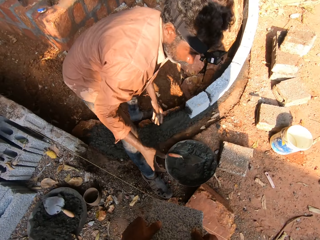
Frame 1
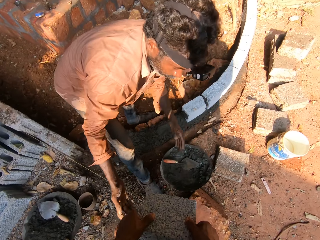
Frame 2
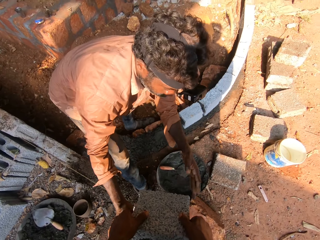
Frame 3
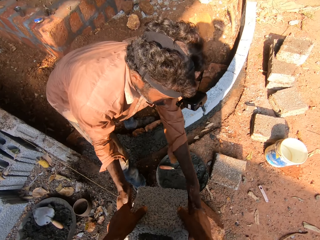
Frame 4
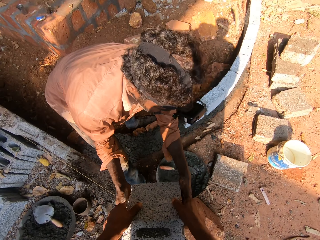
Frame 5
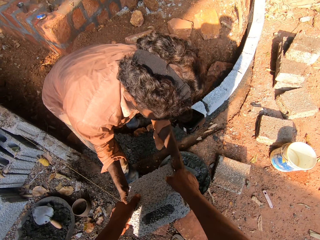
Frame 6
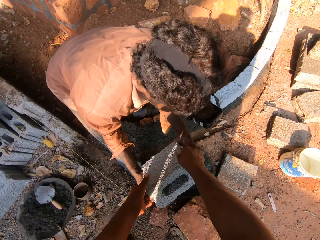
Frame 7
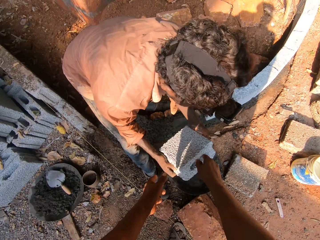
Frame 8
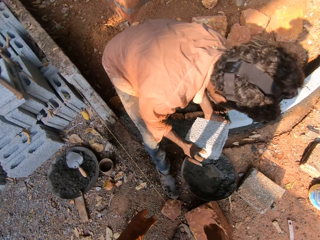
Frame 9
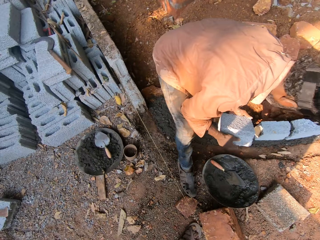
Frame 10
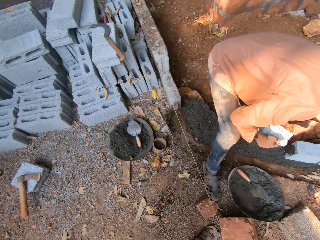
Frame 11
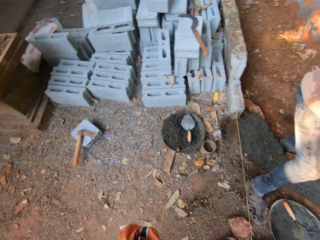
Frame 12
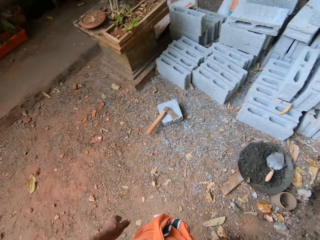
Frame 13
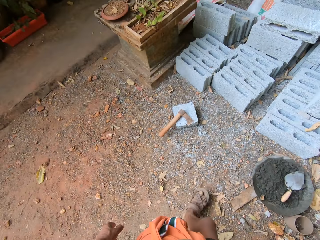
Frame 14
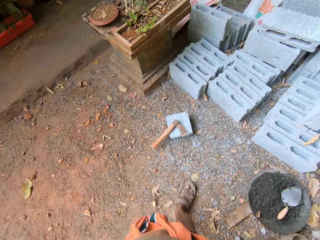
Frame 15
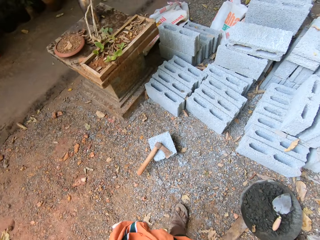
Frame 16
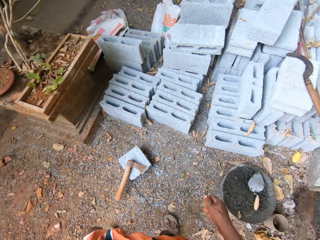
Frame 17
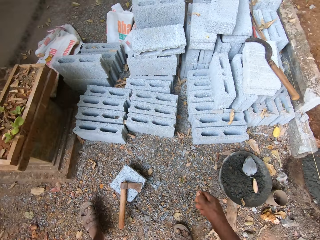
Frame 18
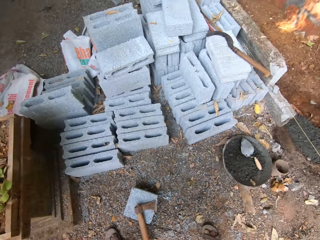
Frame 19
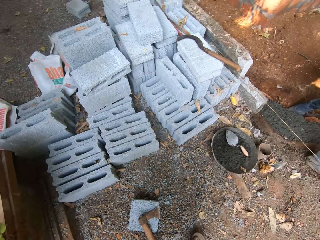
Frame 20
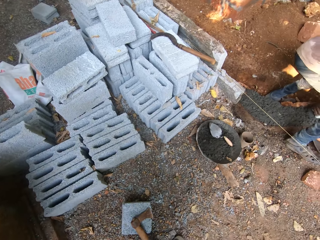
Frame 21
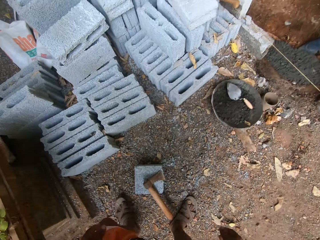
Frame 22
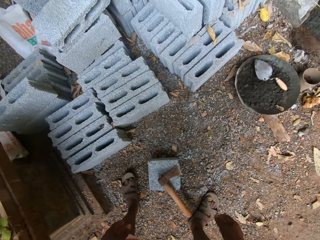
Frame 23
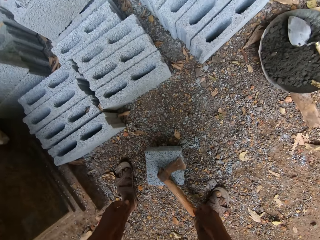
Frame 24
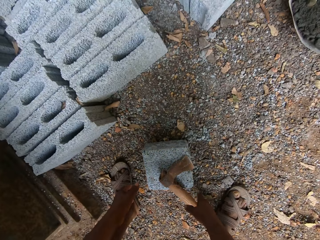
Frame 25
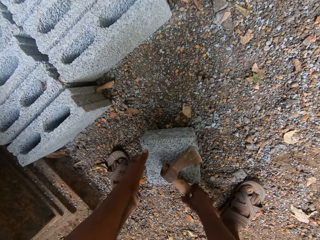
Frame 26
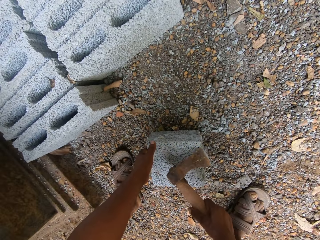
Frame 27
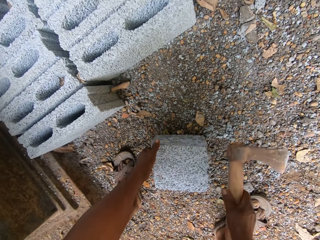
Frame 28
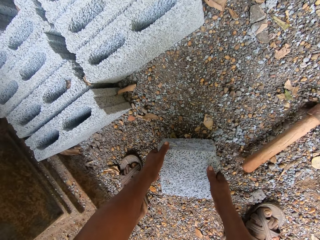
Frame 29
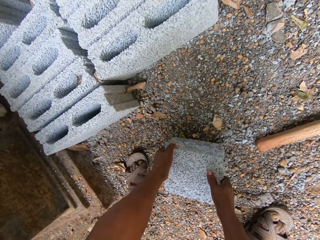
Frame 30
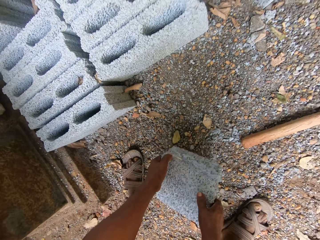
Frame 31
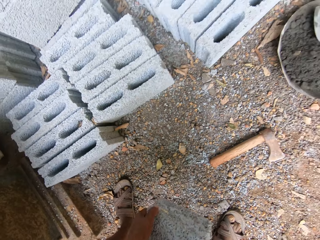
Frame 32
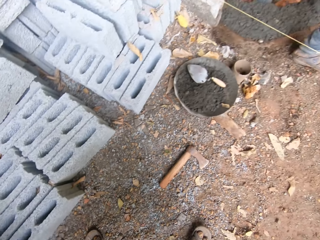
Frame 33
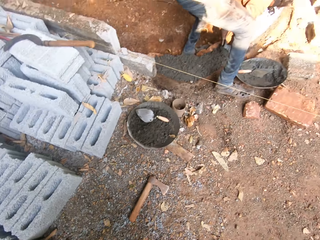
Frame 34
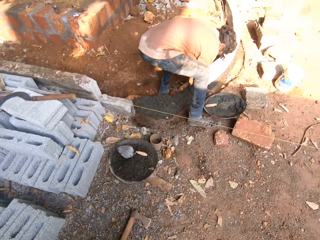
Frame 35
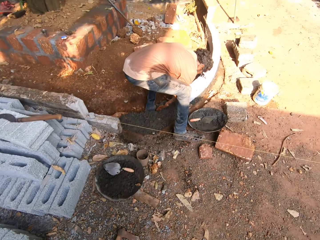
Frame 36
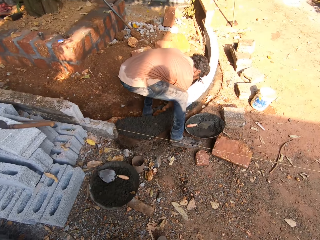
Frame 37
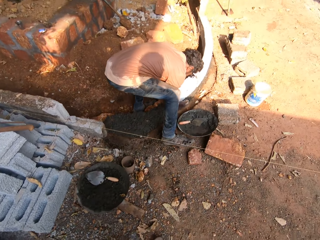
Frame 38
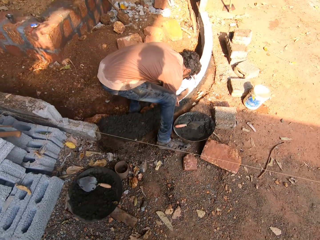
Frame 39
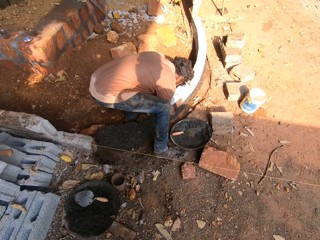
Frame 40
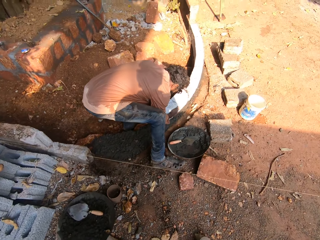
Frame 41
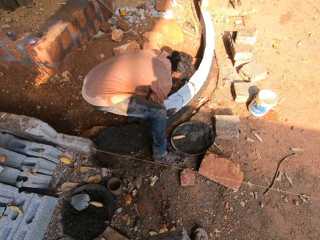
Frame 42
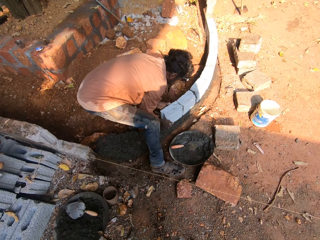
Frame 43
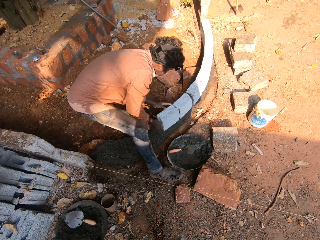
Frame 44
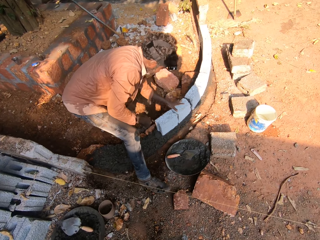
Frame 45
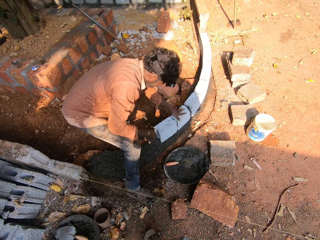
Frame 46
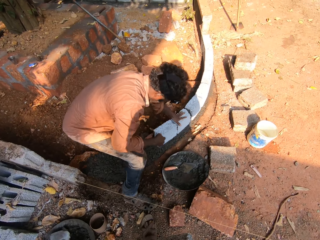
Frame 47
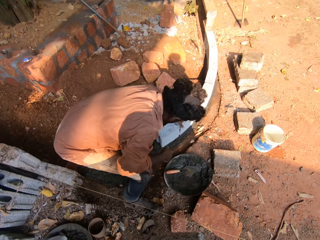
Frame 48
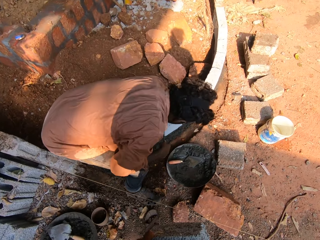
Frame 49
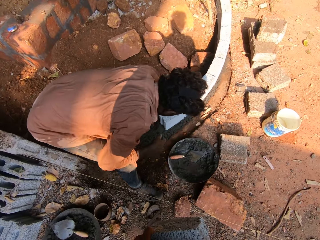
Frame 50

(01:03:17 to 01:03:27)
A man holds a trowel. The man drops the trowel. The camera wearer passes the cement block to the man with both hands. The man collects the cement block from the camera wearer with both hands. The camera wearer converses with the man. He looks around. He picks up an axe from the cement block with his right hand. He picks up a brick. He throws the axe on the floor with his right hand. He carries the cement block with both hands. The man sets the cement block with both hands on a site. The camera wearer converses with the man.

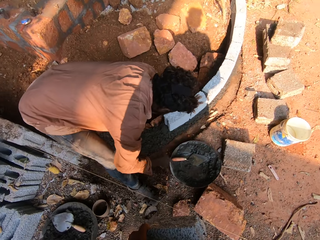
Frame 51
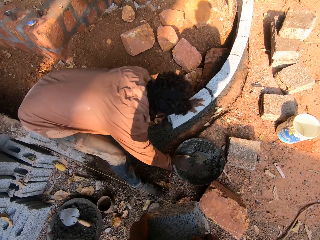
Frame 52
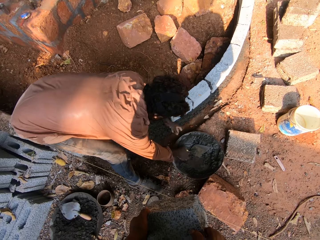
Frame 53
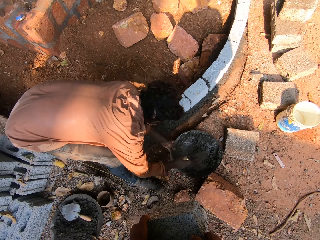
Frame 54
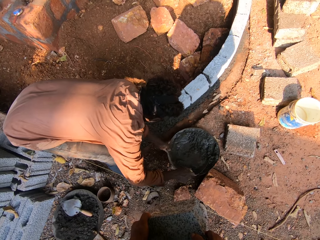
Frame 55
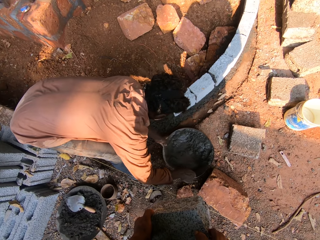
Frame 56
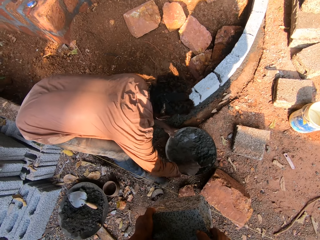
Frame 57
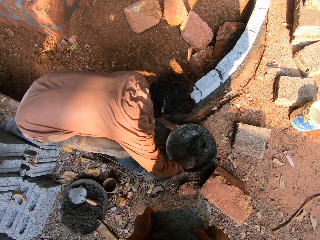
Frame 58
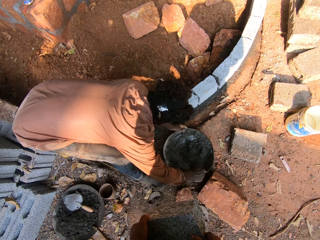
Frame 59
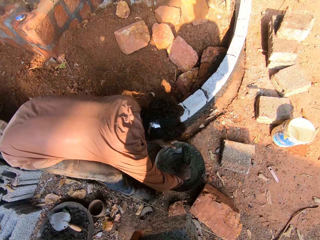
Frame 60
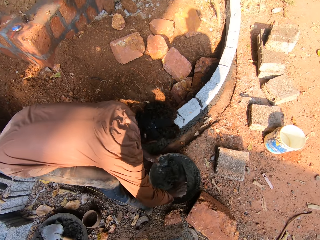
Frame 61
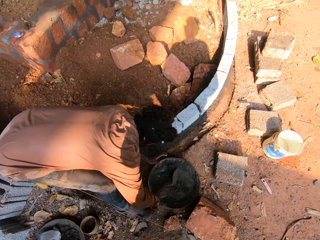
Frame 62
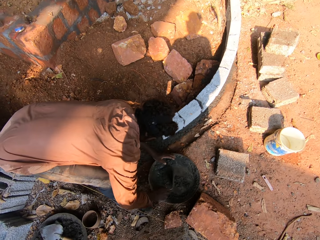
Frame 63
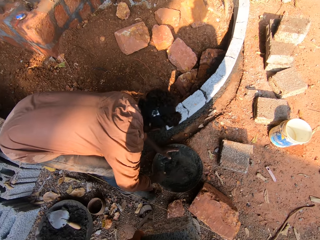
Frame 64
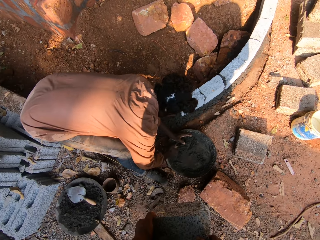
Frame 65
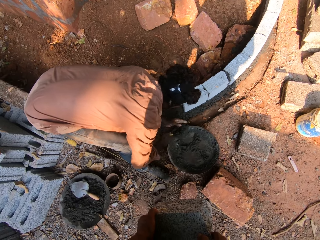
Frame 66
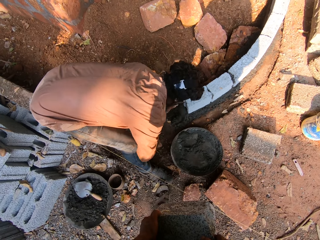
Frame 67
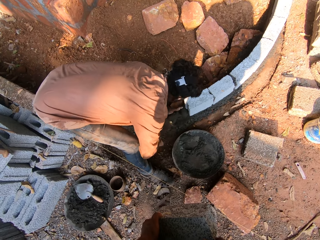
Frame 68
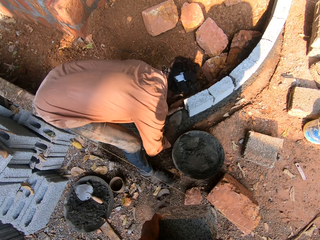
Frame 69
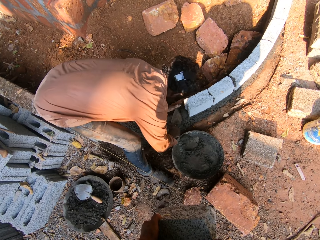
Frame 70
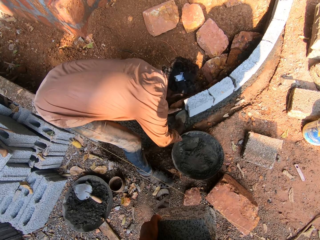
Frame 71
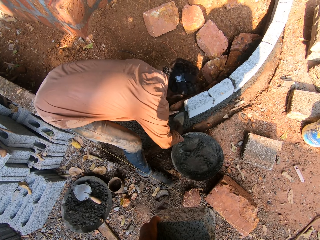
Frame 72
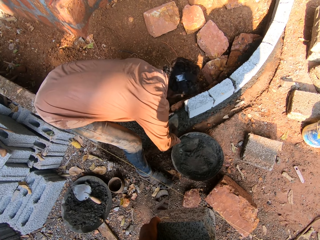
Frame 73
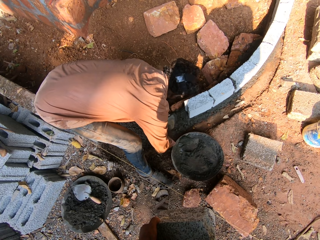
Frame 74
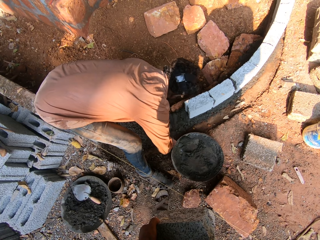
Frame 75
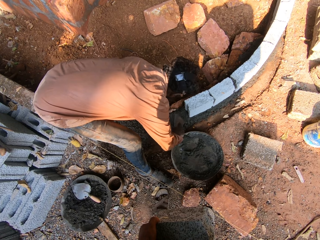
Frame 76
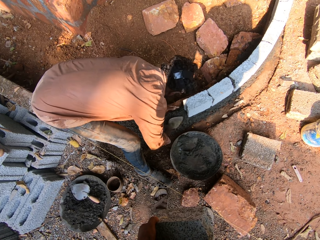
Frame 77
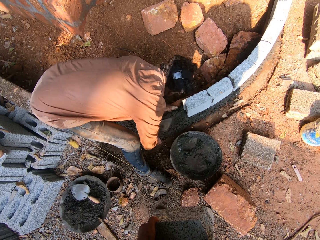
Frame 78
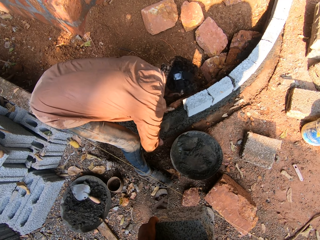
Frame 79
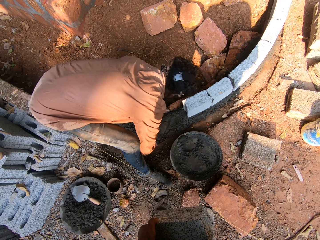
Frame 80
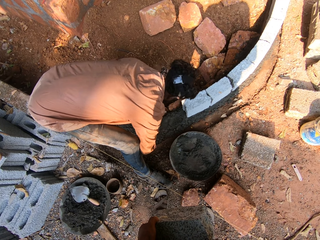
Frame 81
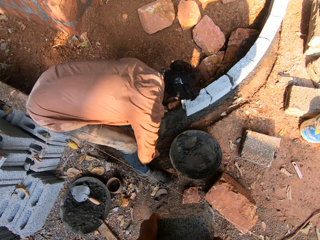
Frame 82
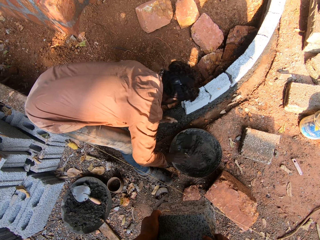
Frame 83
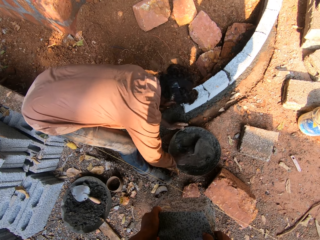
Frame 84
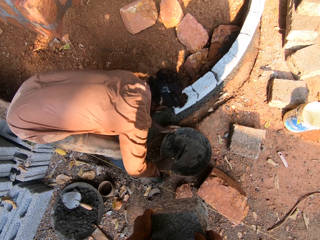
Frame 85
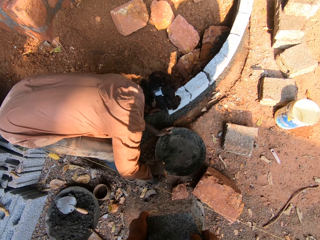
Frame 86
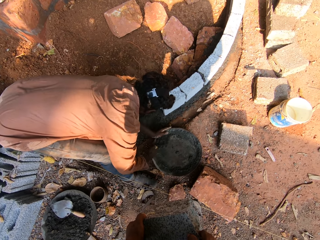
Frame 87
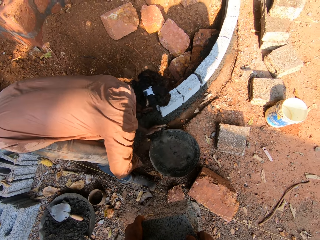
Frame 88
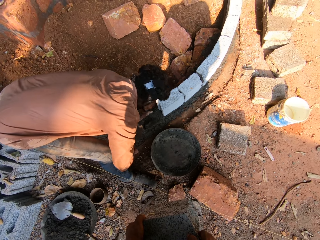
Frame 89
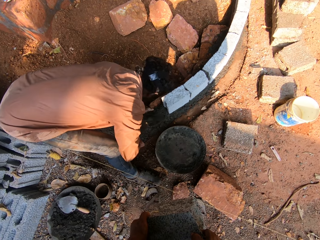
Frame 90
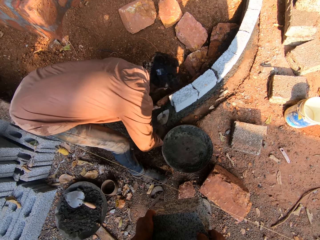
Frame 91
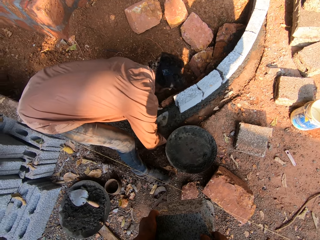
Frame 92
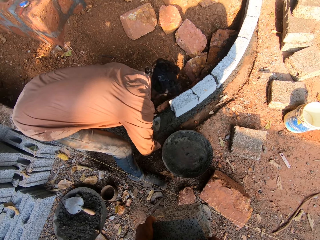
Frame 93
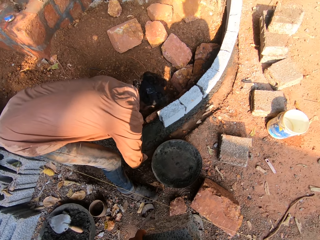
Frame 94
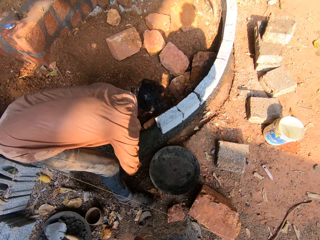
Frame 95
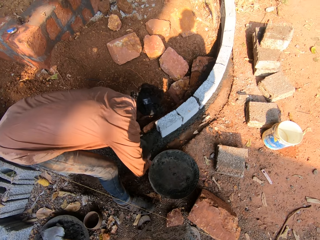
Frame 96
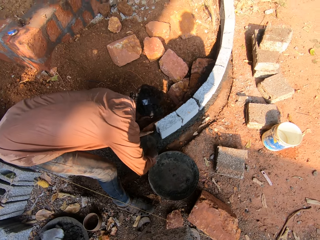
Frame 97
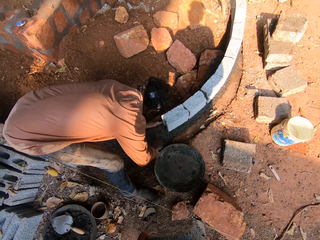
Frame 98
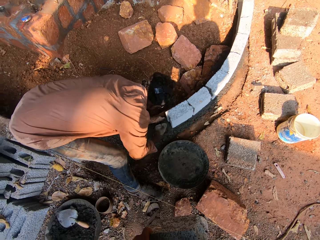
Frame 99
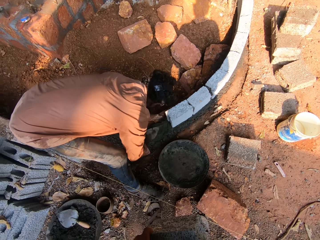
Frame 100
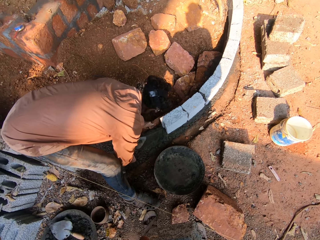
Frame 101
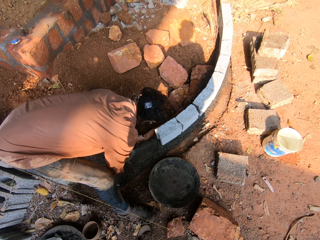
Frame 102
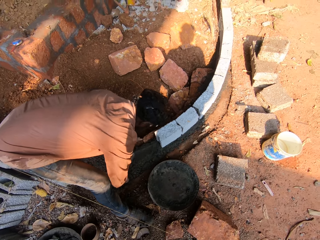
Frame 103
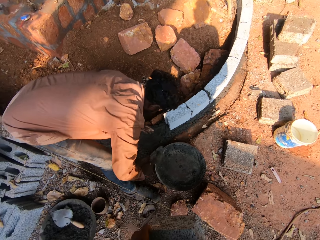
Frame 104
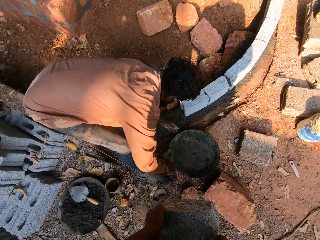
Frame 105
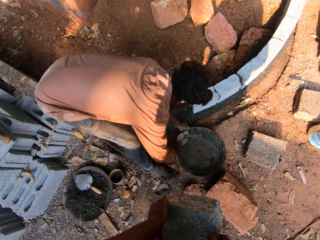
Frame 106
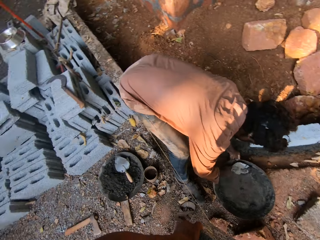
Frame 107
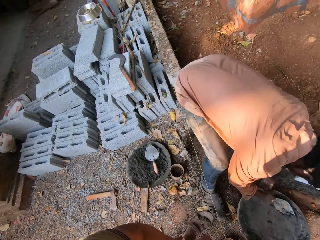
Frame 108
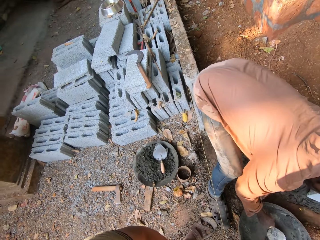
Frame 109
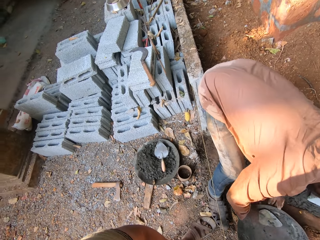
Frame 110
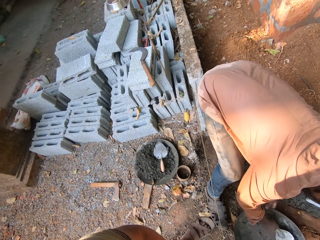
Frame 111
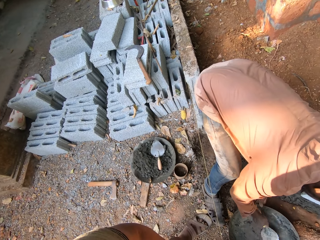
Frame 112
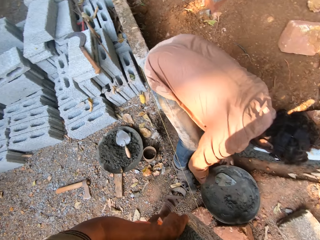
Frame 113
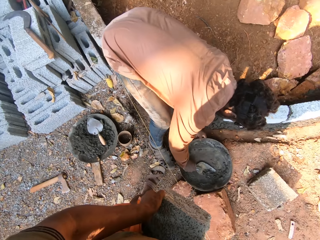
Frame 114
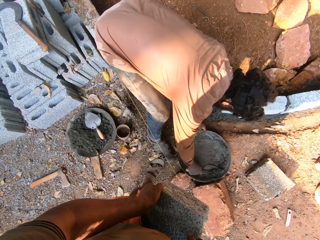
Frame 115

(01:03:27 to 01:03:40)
A man touches a brick. The camera wearer picks up a trowel. The man holds the trowel in the mortar pan with his right hand. The camera wearer drags the mortar pan with his left hand. The man stirs concrete with the trowel. The camera wearer picks mortar with the trowel in the right hand. He pours the mortar in the trowel in his right hand on the site. The man puts concrete on something. The camera wearer levels the mortar on the site with the trowel in his right hand. He scrapes mortar in the mortar pan with the trowel in his right hand and touches the mortar pan with his left hand. He picks mortar with the trowel in the right hand. The man scoops concrete with the trowel. The camera wearer pours the mortar in the trowel in his right hand on the site. The man puts concrete on something. The camera wearer levels the mortar on the site with the trowel in his right hand. He scrapes mortar in the mortar pan with the trowel in his right hand. The man scoops concrete with the trowel.
